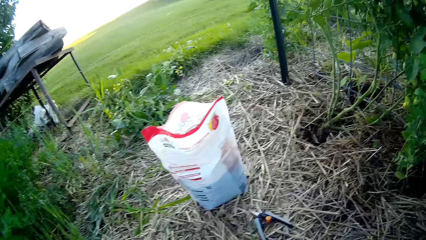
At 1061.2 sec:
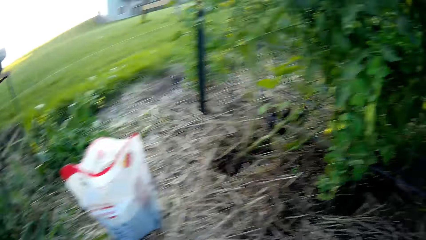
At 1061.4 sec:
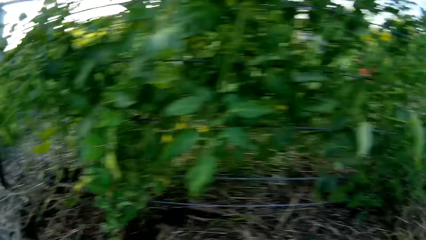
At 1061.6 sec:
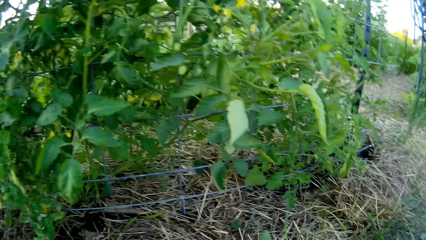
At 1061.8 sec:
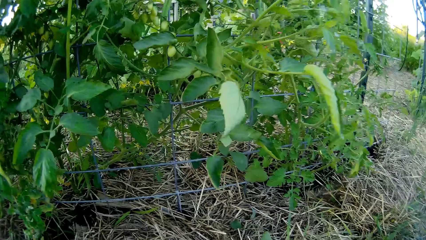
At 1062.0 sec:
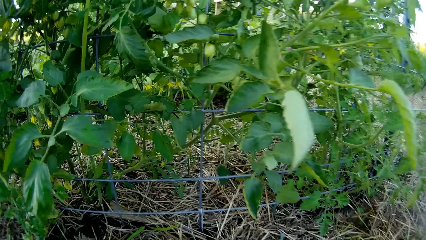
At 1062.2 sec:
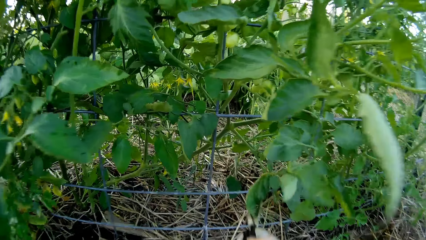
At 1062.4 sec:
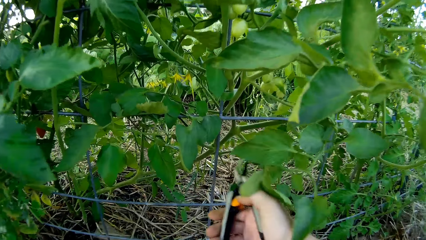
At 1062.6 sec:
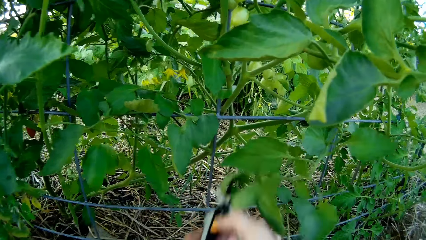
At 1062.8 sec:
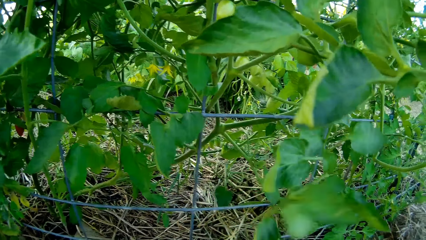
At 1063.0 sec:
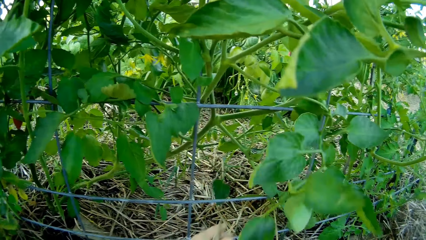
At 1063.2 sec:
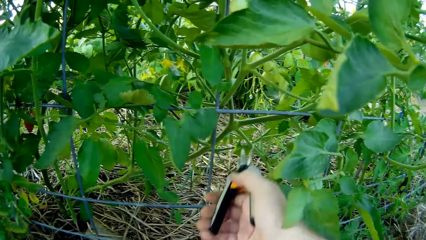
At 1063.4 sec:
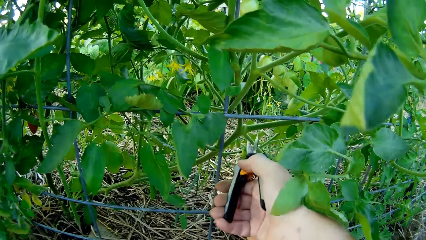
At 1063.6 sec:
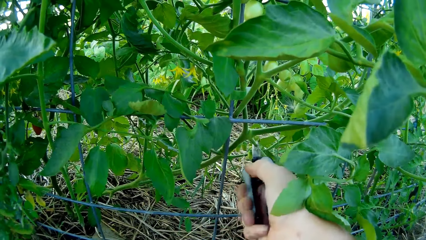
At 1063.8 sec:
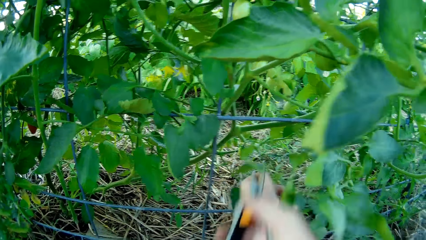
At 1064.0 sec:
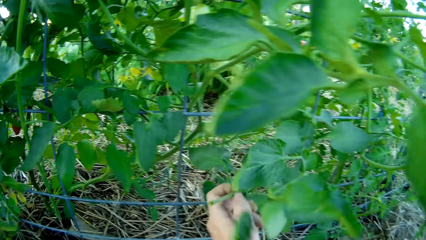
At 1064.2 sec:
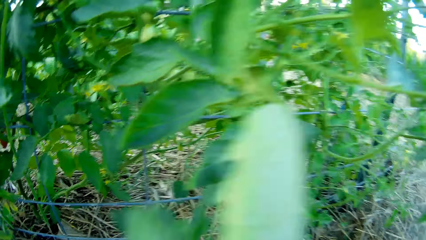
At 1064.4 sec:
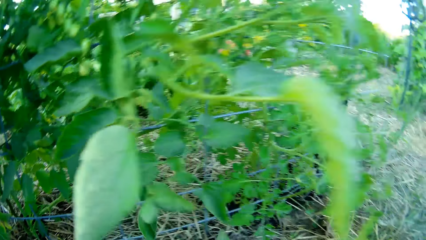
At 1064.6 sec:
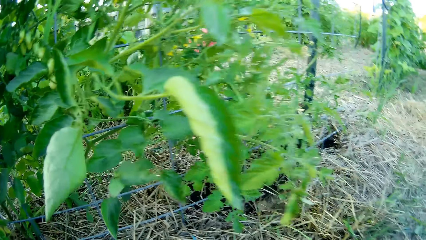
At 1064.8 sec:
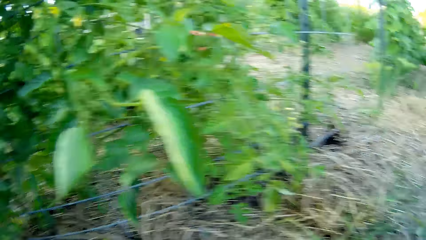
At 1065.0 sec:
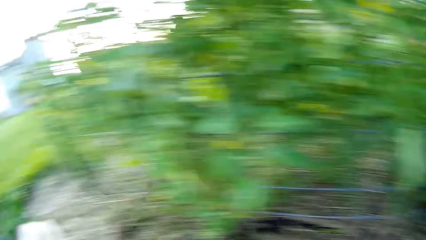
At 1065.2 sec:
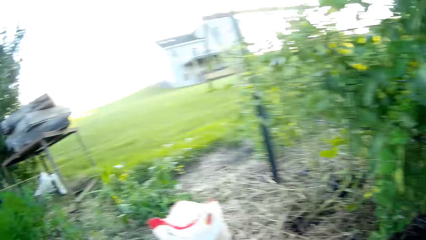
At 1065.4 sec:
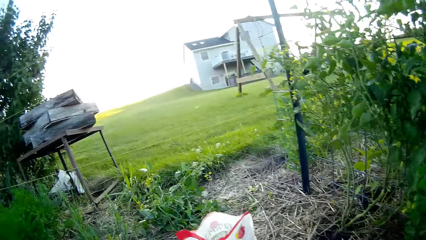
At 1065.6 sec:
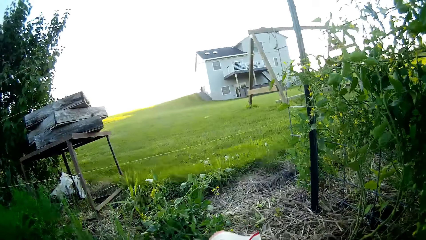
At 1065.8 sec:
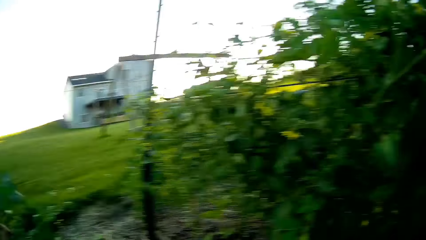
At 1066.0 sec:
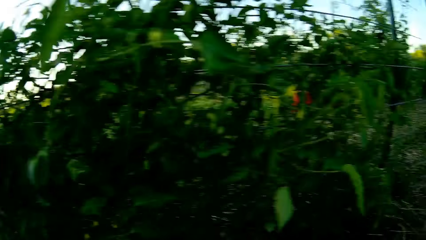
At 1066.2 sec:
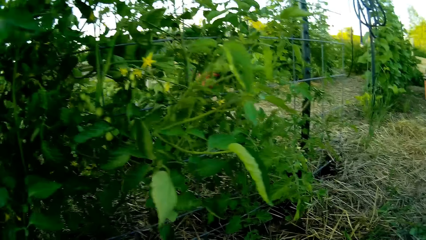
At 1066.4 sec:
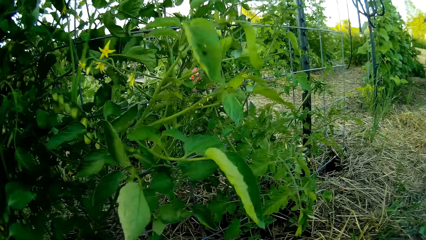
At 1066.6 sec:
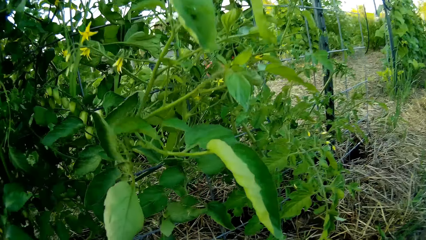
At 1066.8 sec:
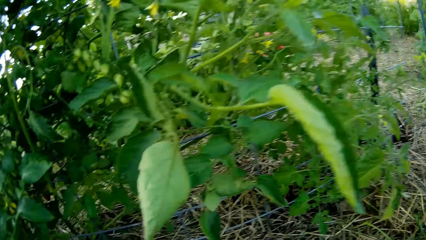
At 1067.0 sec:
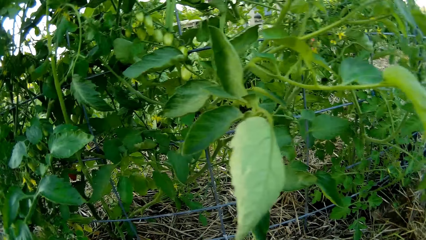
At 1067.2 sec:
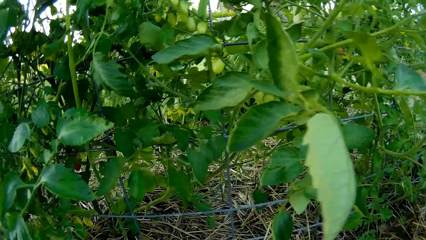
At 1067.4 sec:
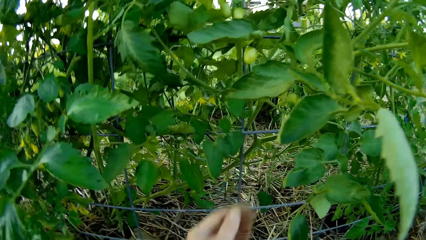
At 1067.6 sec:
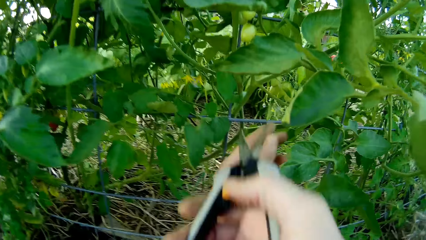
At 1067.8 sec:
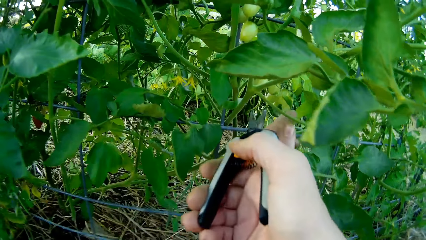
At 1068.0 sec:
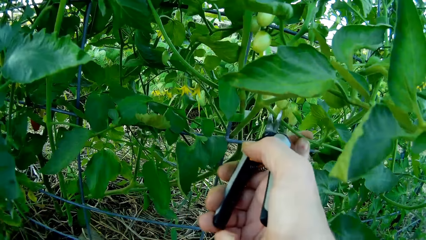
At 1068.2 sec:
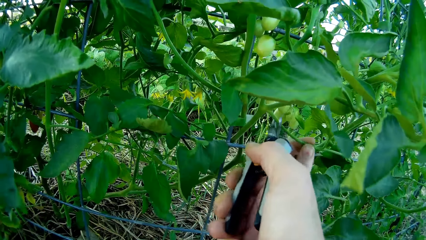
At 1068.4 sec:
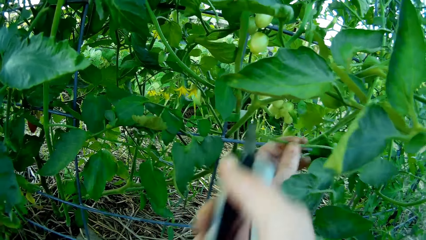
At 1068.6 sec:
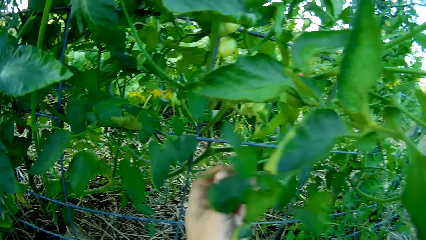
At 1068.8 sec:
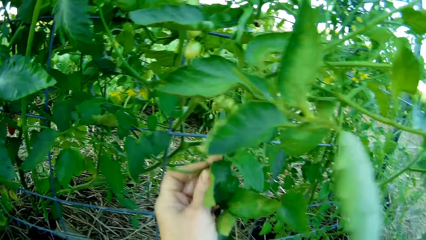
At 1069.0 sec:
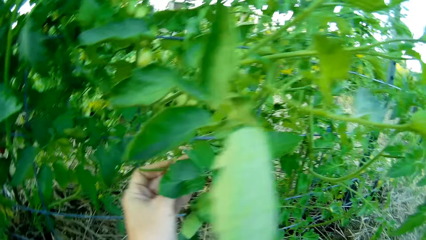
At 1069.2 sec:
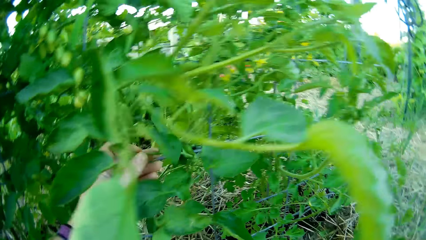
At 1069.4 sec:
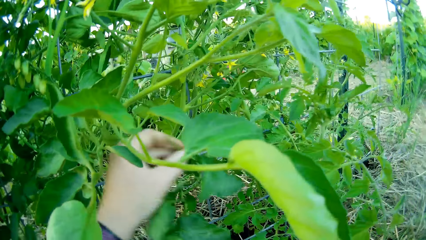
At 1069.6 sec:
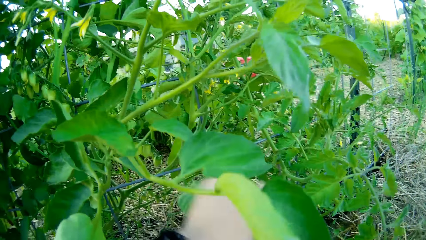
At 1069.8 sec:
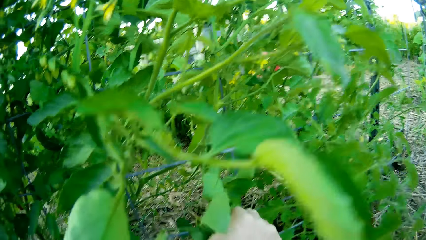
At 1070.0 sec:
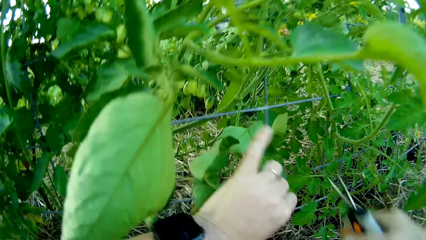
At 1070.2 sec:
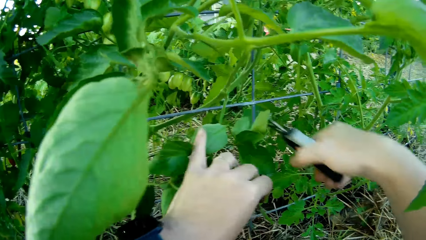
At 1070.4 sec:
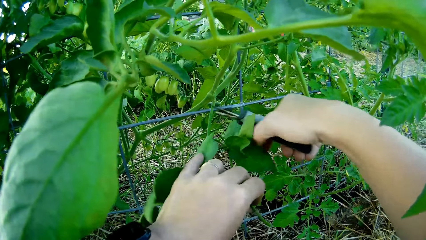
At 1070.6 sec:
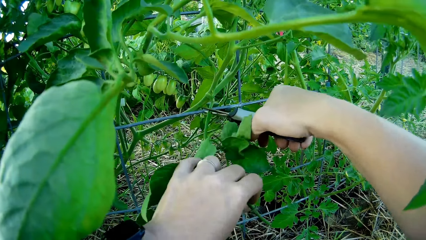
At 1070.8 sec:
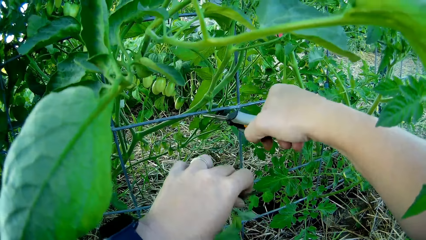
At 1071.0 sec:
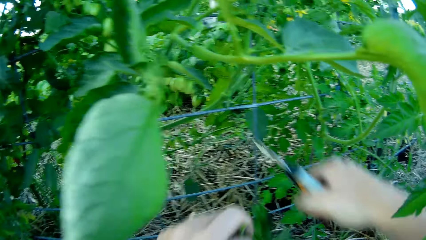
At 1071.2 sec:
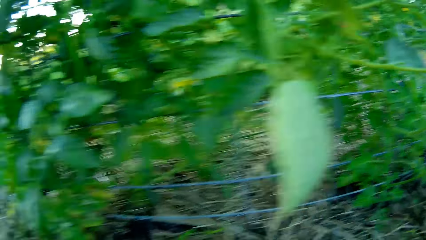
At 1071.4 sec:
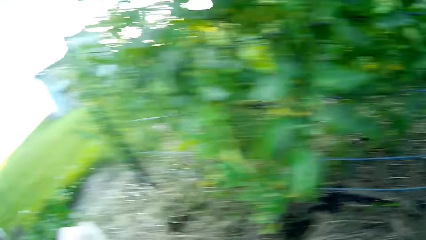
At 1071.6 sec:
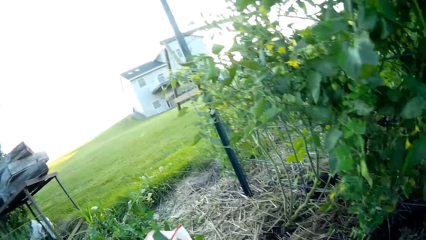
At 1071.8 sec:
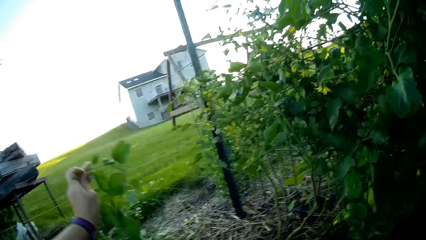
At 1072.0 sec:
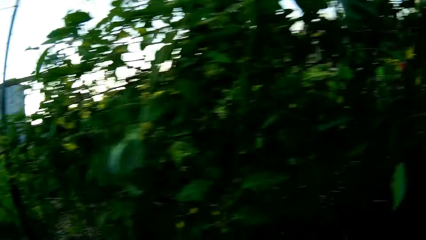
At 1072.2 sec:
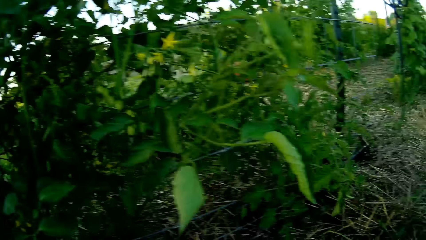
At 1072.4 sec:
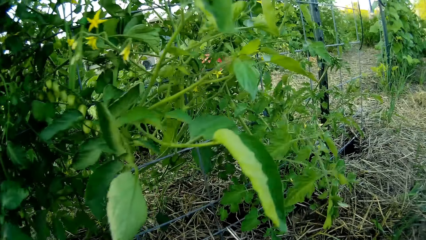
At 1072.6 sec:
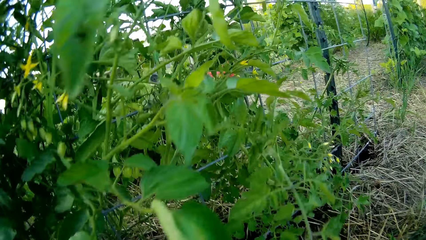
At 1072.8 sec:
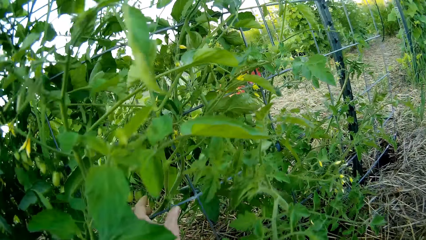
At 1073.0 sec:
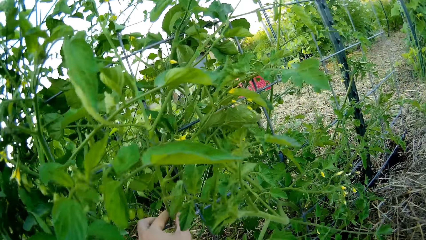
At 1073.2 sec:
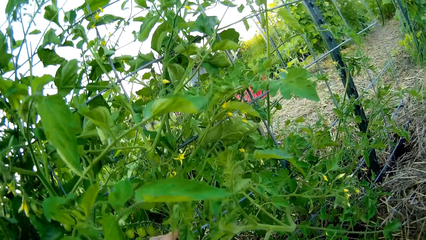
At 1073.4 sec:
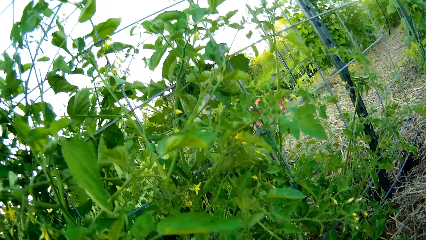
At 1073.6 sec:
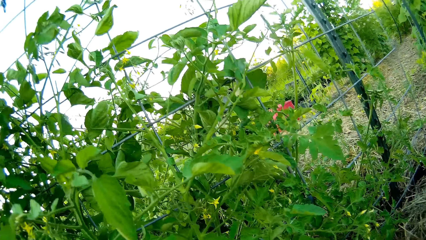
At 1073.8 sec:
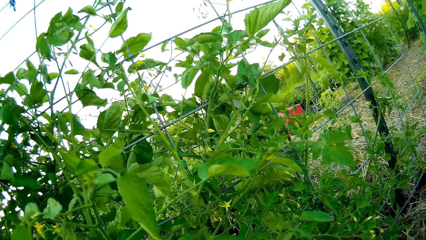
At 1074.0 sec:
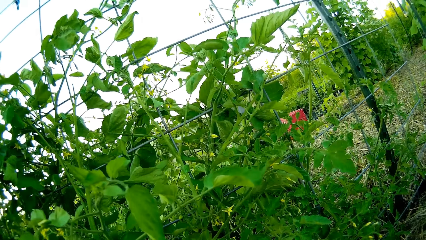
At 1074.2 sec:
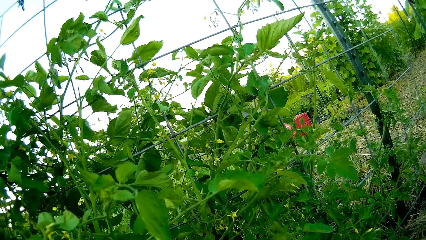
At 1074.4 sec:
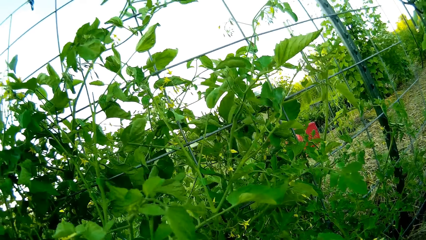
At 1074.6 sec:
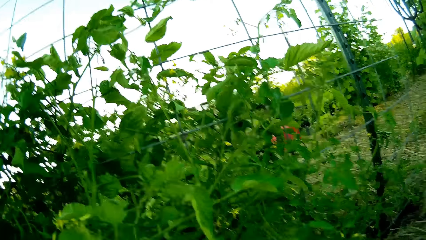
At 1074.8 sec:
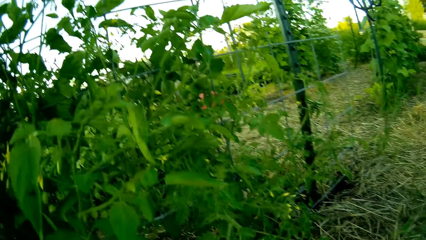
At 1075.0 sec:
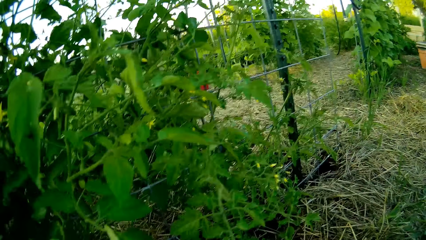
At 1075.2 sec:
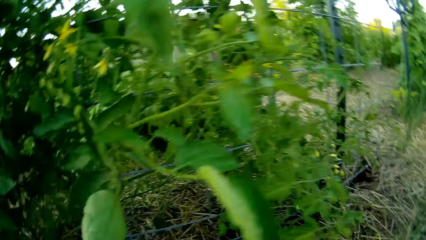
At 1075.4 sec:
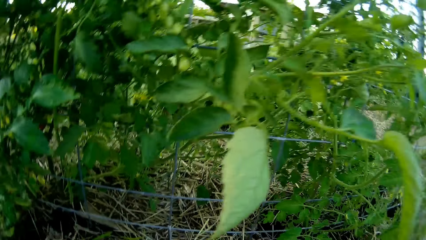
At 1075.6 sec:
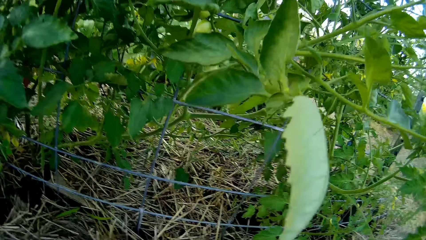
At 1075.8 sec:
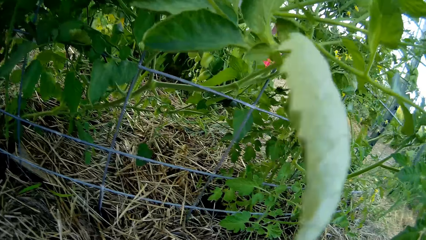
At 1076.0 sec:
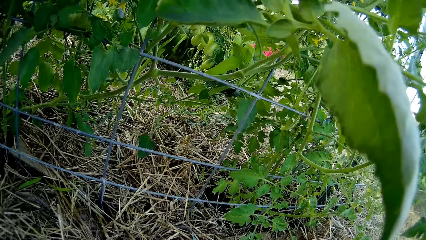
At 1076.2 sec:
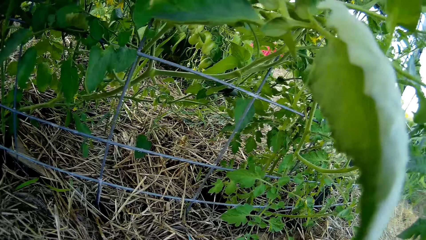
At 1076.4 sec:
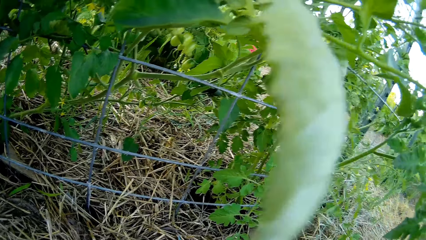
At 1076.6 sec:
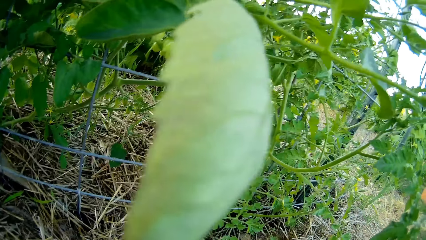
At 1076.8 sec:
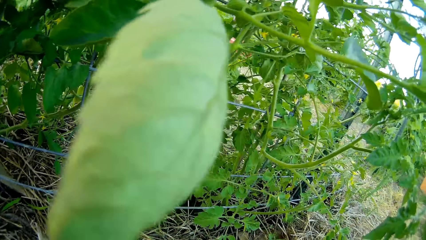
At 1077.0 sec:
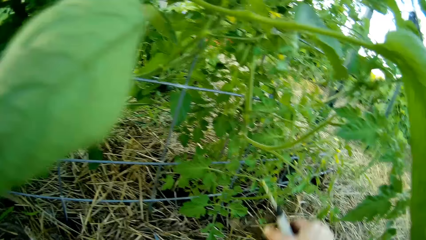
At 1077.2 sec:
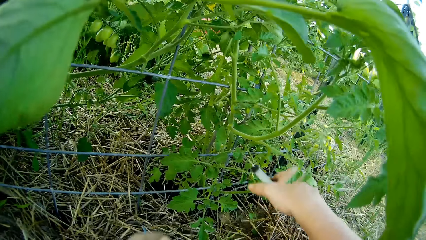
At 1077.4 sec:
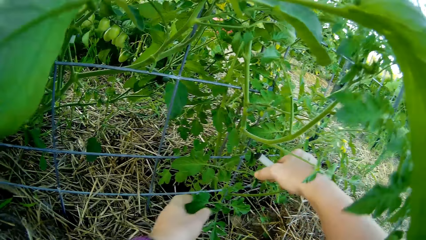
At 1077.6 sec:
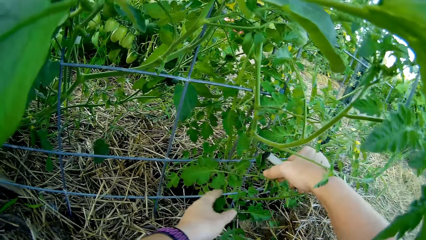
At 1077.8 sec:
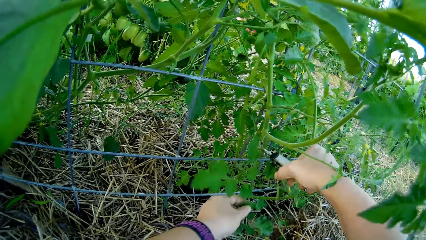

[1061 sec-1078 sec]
The camera wearer stares at the sack. They cut a piece of tomato plant with scissors. They stare at the sack again. They cut at the plant and move the hand on the plant. They cut the plant. They put the plant's leaves aside.
